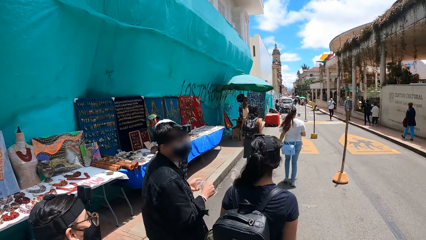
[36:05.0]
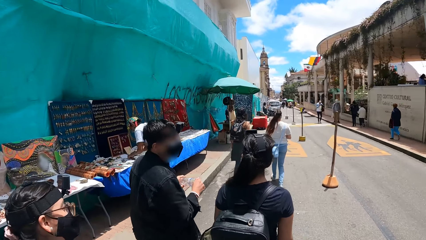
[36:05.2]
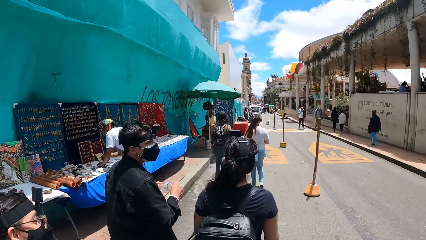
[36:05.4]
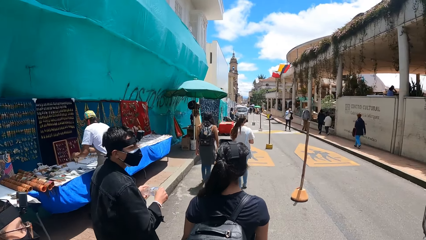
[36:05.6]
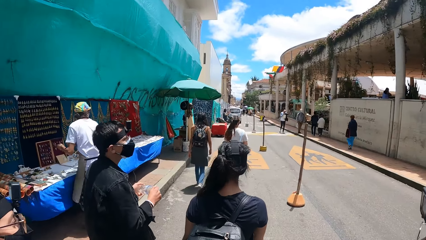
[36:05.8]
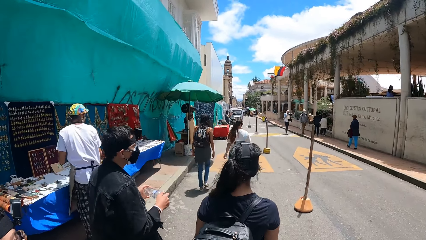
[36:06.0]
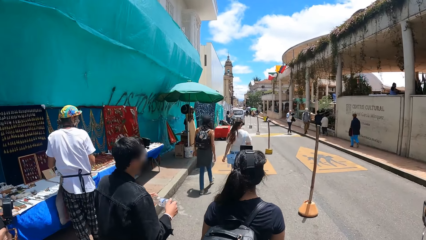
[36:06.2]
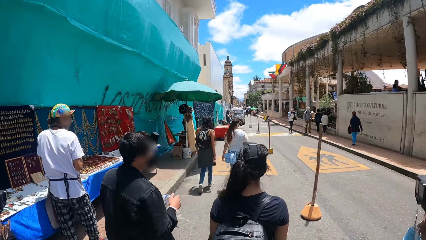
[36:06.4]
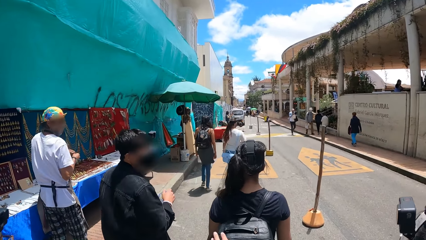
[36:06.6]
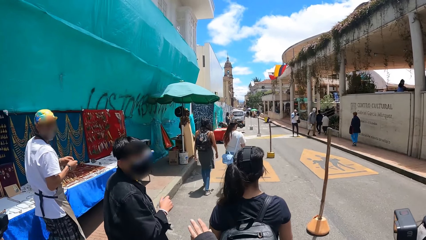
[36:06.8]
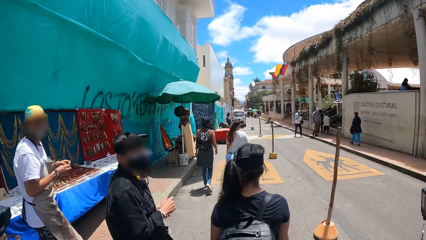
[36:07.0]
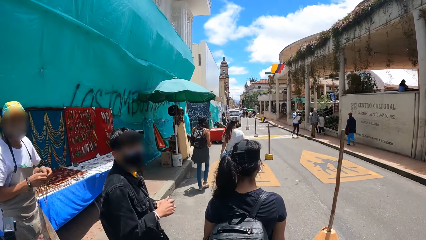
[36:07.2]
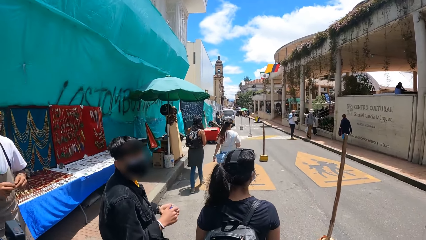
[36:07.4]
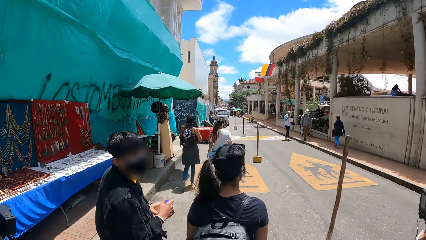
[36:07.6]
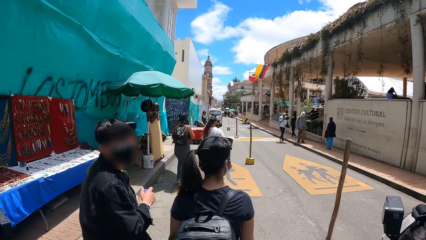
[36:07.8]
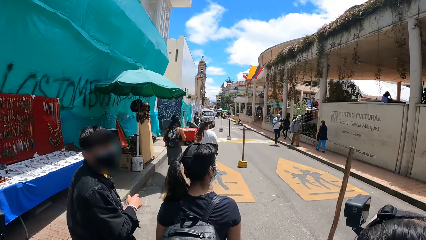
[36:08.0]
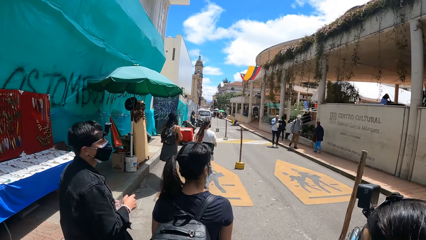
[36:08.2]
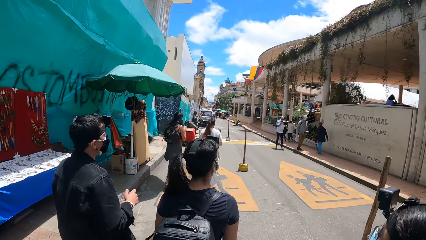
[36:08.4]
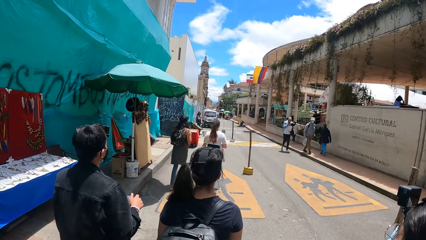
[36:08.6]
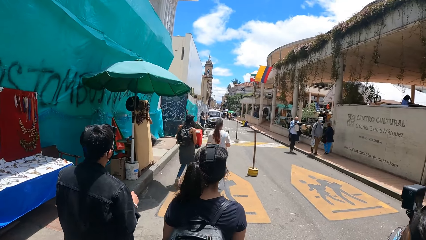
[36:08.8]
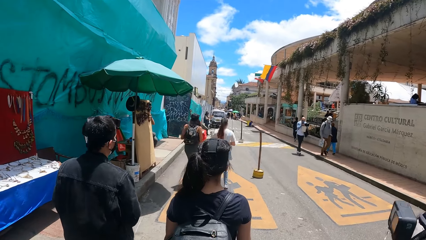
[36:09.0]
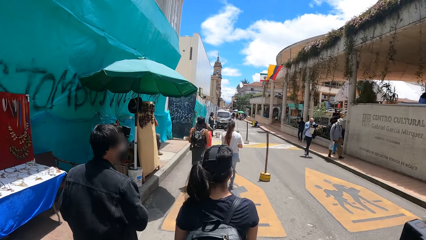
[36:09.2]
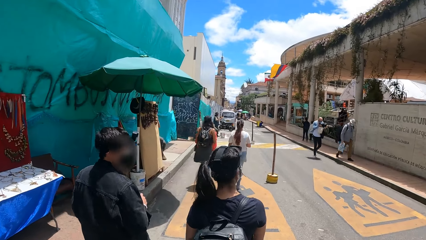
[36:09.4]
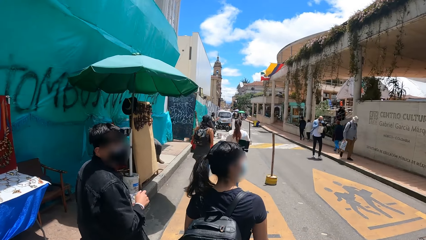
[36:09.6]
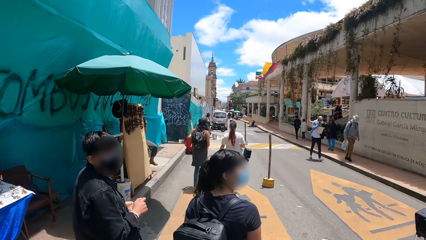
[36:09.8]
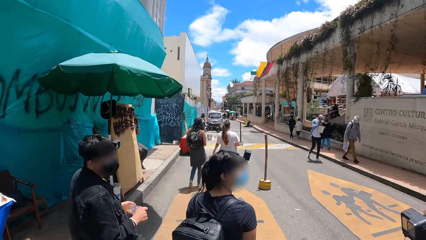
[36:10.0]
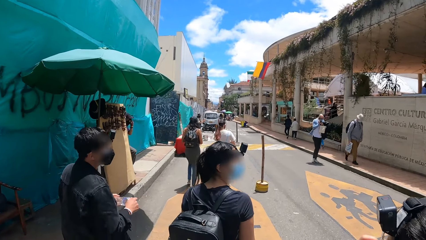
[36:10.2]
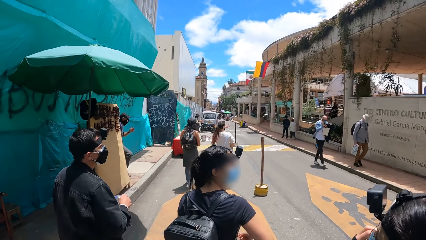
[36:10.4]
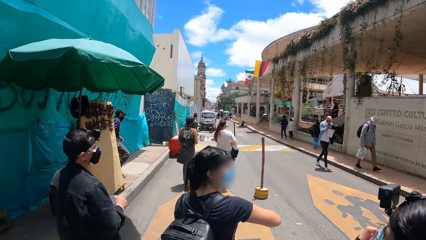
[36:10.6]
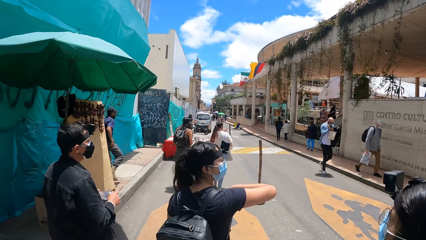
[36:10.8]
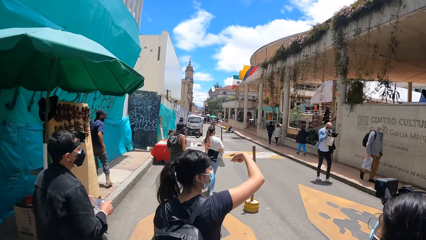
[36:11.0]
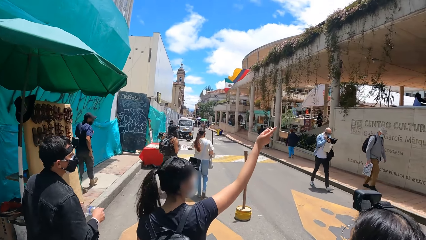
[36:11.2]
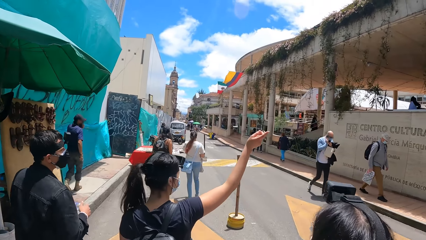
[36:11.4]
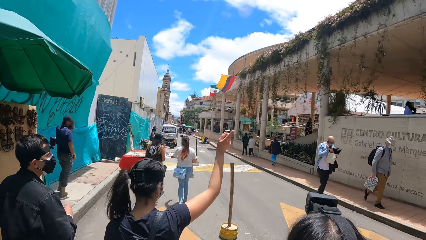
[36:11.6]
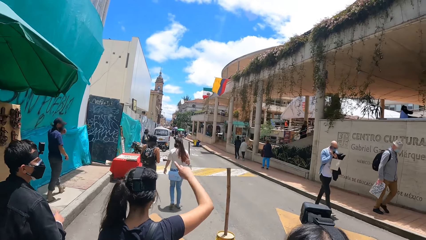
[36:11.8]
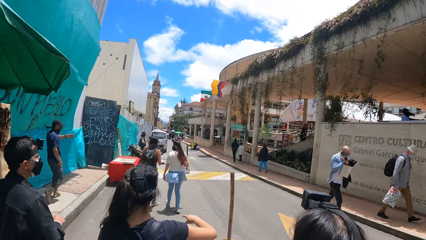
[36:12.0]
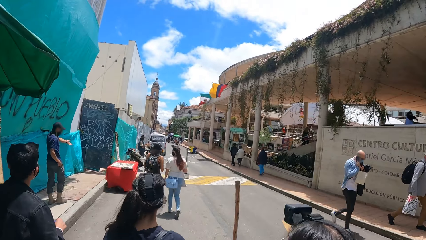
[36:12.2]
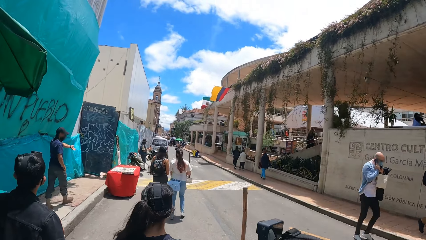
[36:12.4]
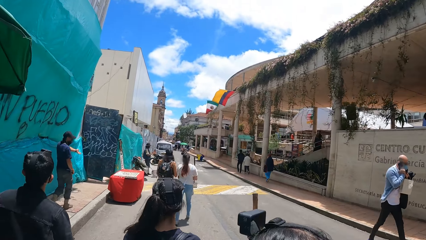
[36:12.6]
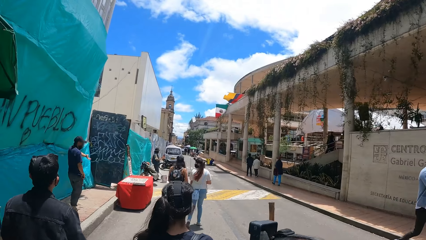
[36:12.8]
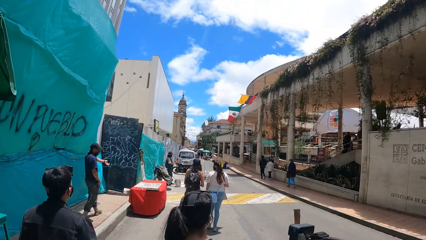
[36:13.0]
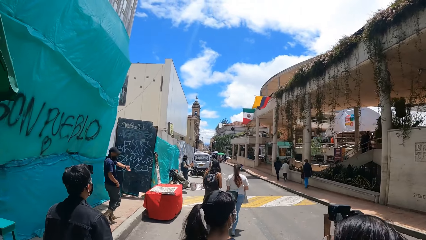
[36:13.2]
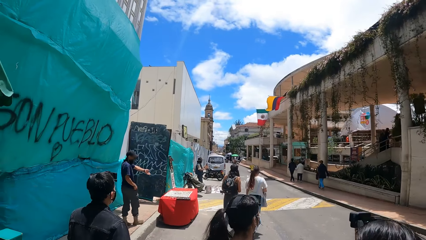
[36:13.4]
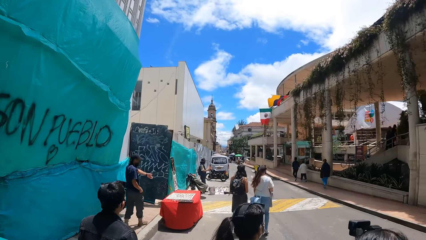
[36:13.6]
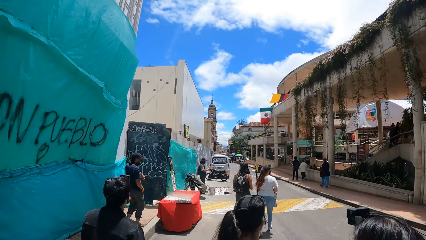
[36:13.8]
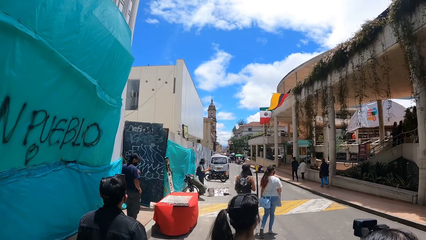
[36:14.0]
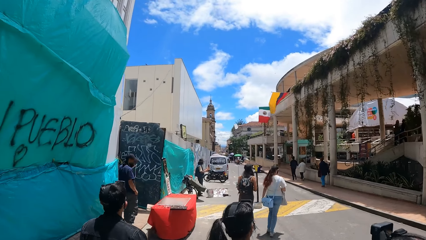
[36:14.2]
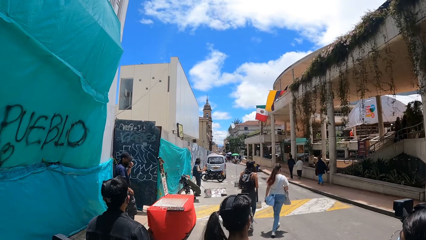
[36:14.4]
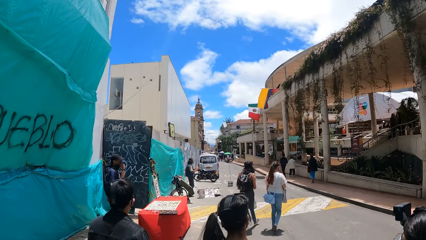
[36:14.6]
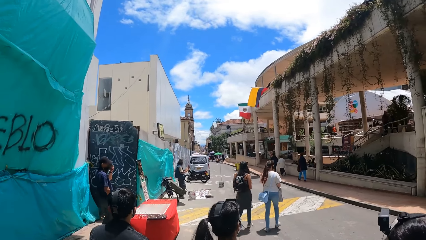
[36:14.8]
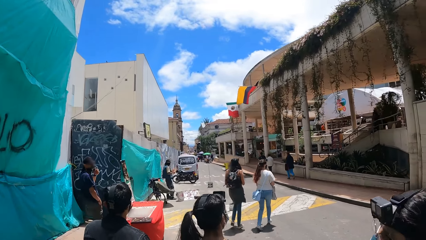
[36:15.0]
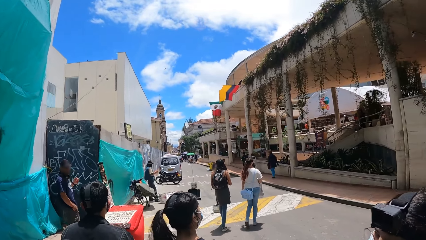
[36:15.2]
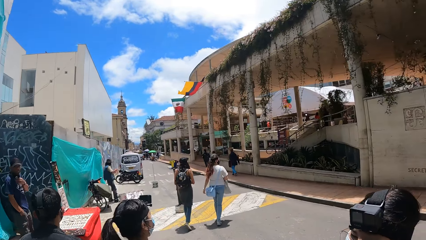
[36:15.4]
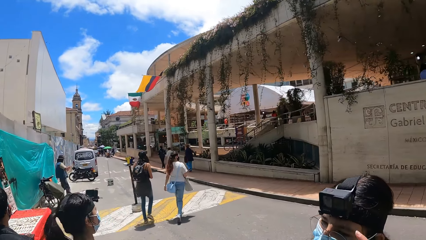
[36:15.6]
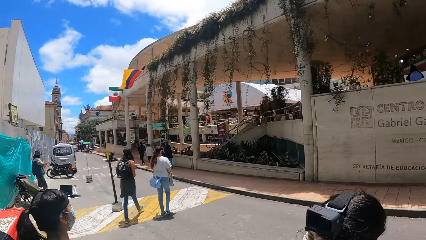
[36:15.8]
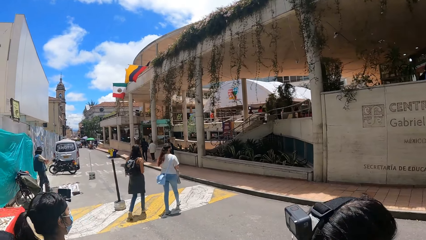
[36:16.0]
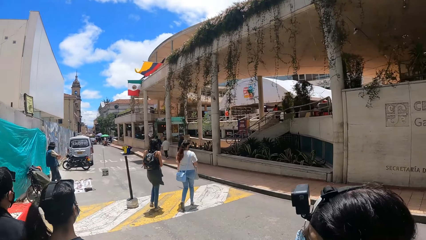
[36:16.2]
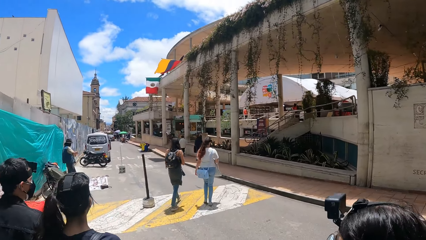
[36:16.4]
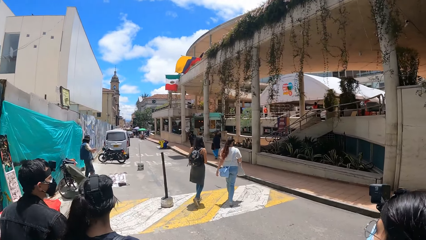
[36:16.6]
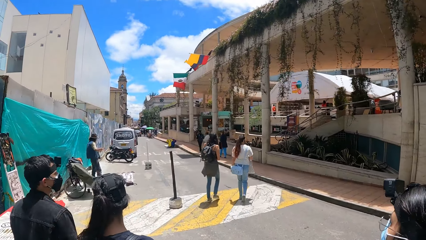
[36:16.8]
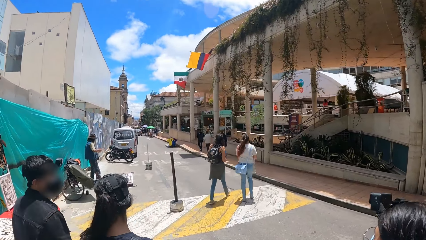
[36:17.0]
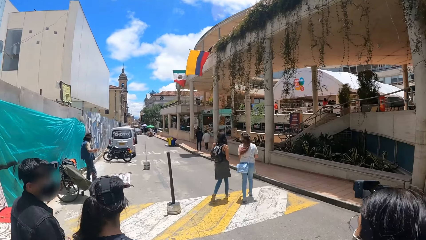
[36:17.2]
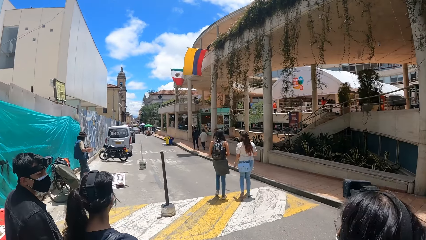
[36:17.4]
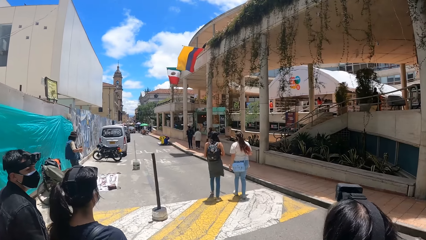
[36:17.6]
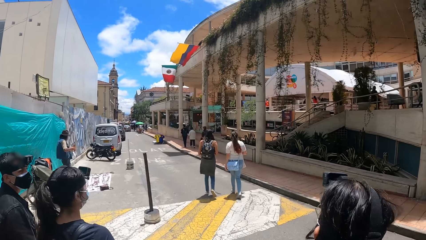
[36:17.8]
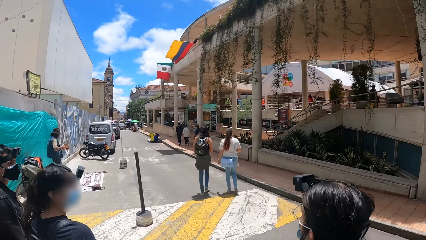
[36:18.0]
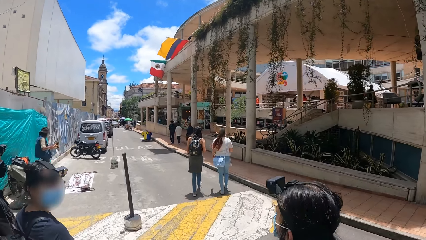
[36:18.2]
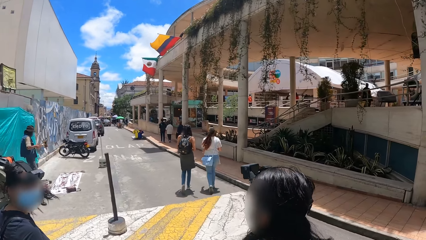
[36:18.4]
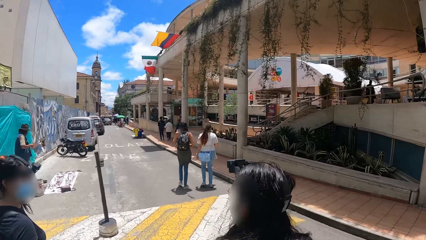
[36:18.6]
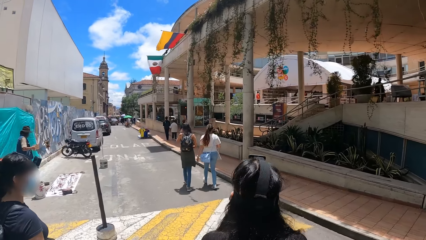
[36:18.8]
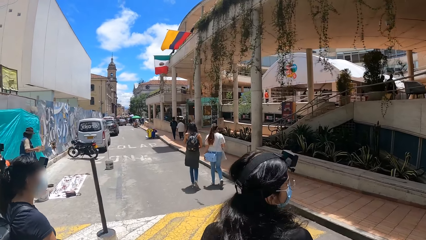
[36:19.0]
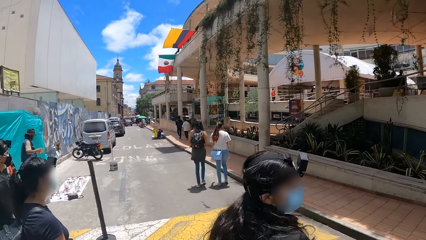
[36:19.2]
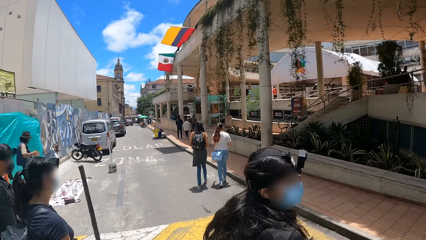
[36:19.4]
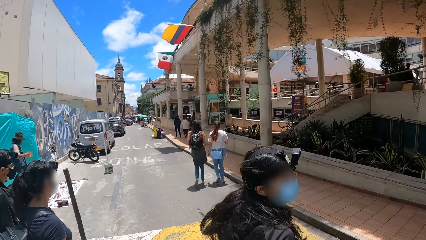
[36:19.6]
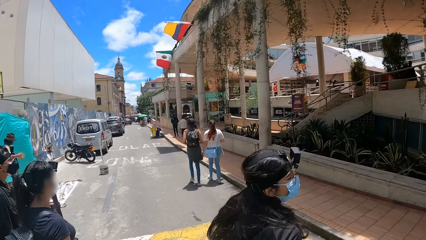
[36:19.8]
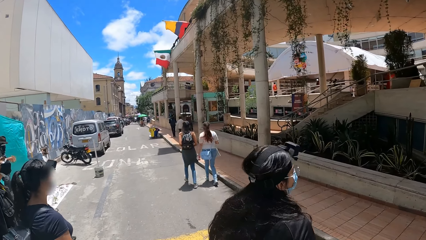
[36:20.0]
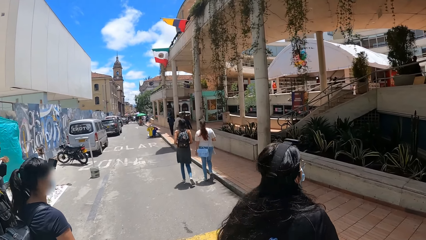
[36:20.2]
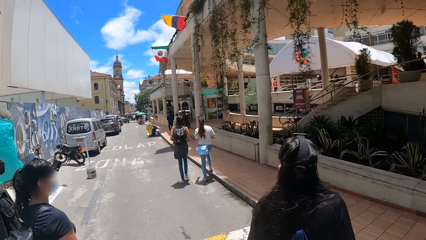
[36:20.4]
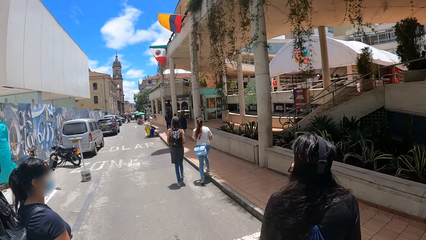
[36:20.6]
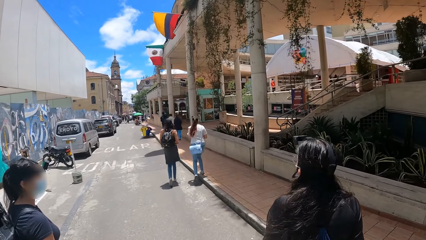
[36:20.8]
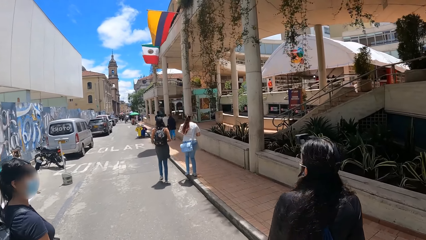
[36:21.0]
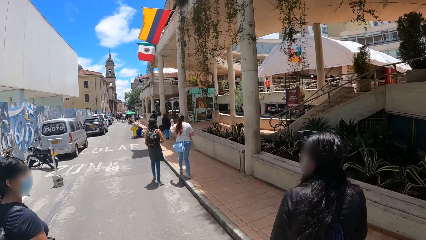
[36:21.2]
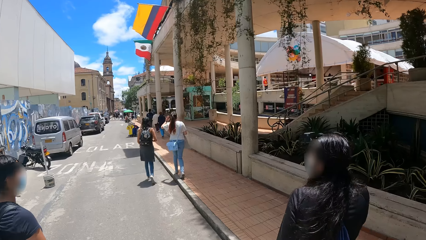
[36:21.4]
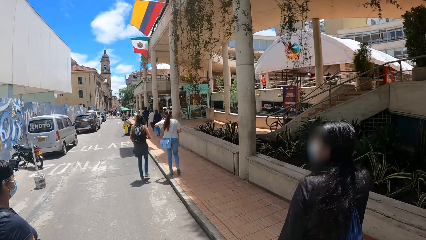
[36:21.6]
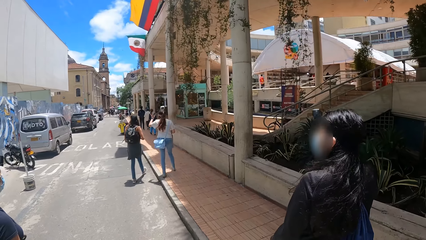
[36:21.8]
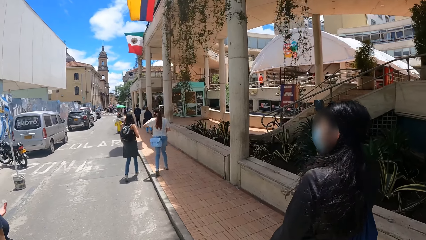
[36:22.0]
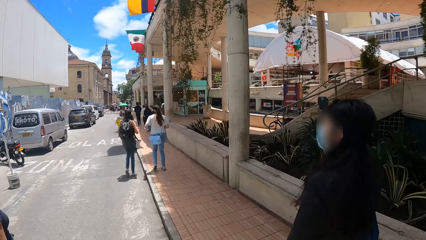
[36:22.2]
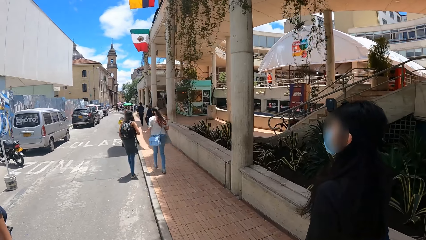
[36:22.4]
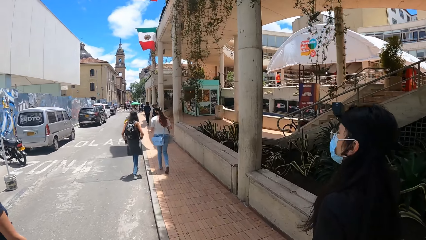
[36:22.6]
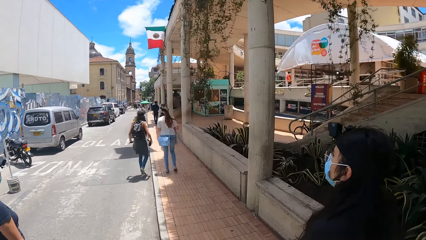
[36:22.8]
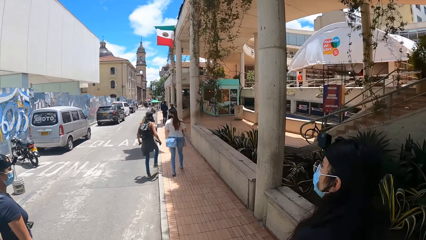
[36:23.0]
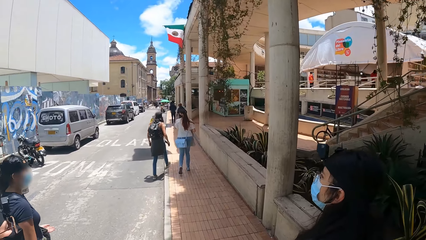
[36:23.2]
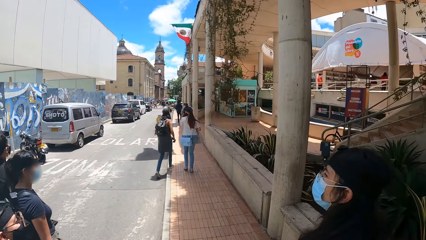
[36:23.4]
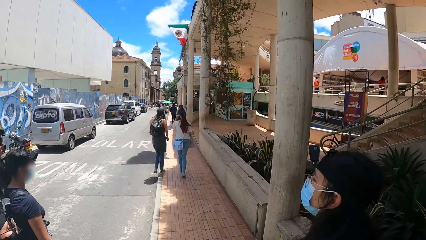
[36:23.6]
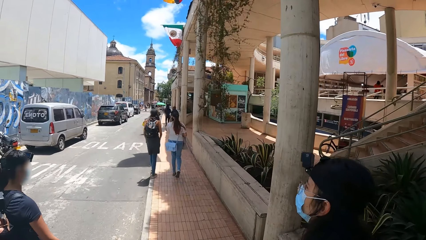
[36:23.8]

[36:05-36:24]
A person lifts up the right hand. A woman converses with the camera wearer. The woman walks around the street. The woman looks around. The woman looks around again.
